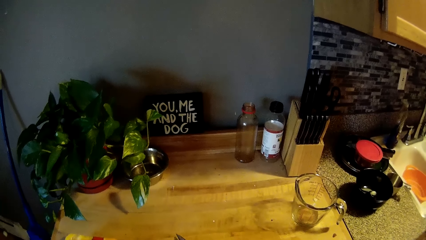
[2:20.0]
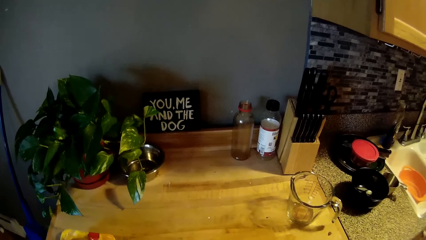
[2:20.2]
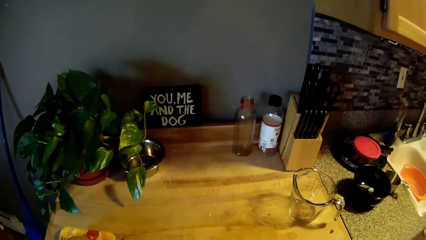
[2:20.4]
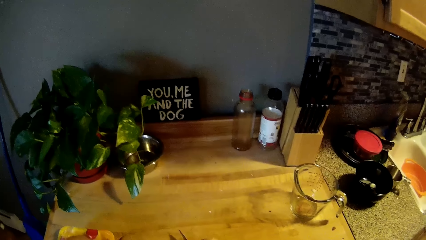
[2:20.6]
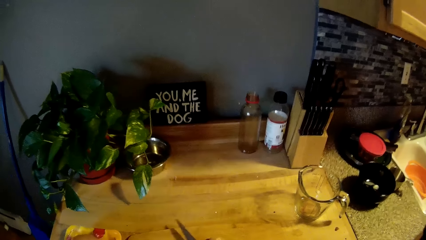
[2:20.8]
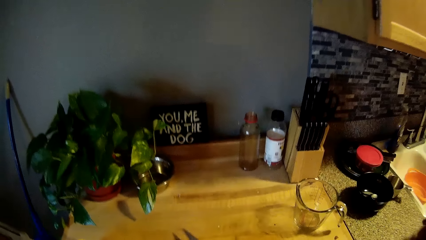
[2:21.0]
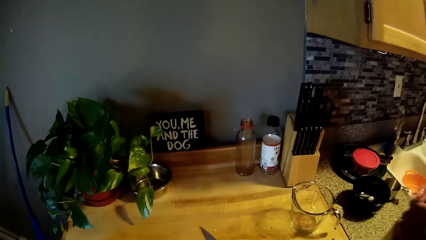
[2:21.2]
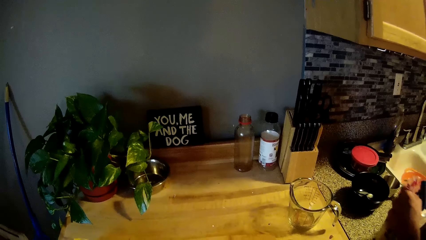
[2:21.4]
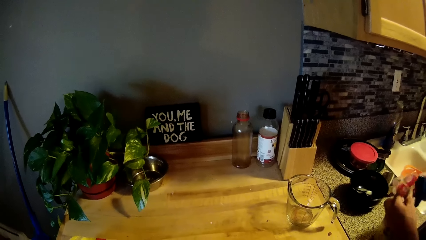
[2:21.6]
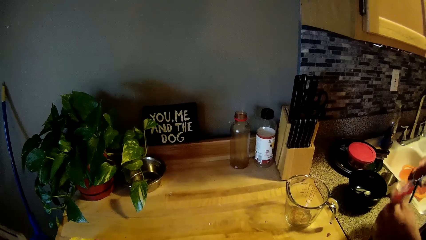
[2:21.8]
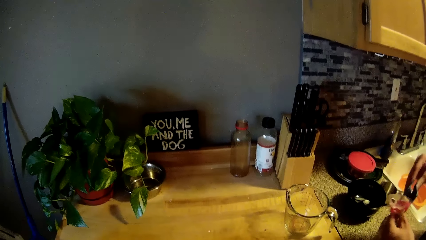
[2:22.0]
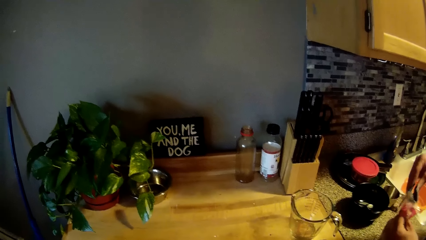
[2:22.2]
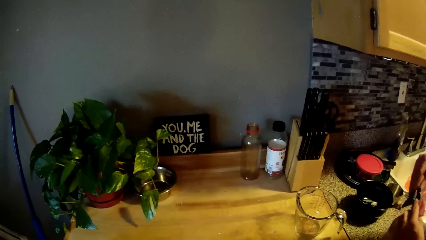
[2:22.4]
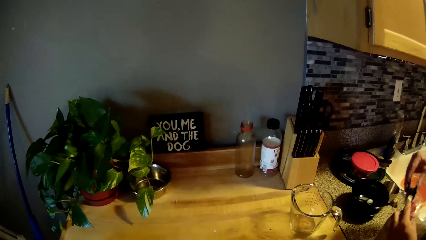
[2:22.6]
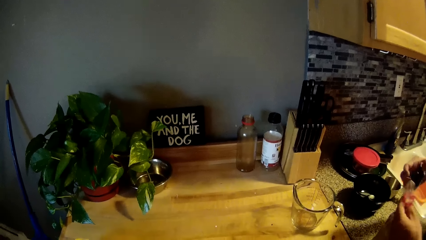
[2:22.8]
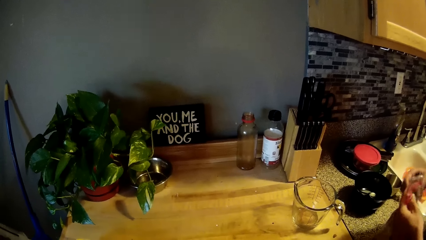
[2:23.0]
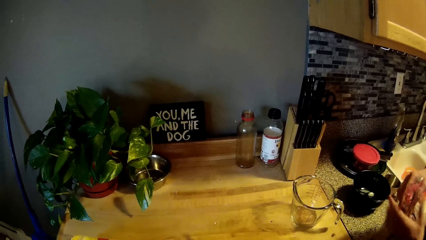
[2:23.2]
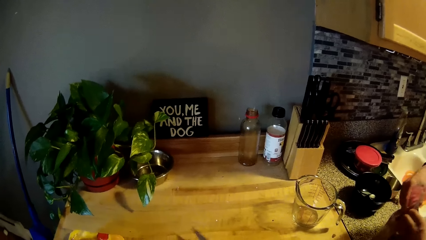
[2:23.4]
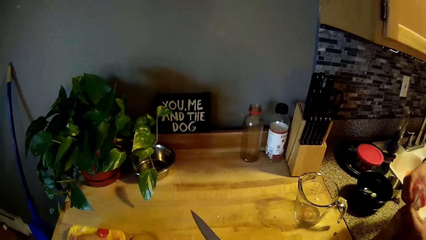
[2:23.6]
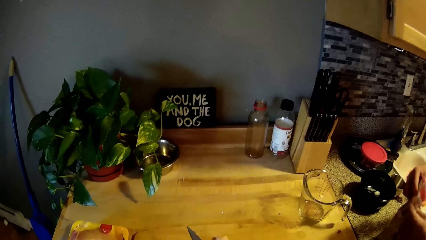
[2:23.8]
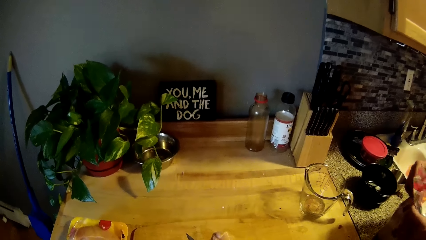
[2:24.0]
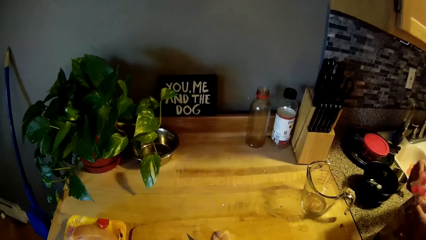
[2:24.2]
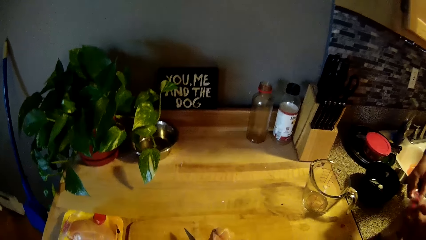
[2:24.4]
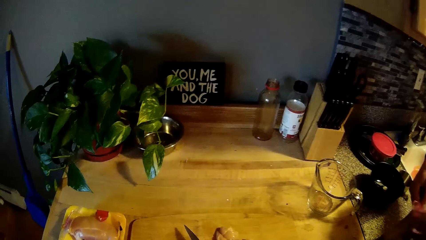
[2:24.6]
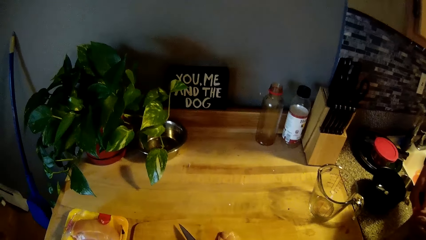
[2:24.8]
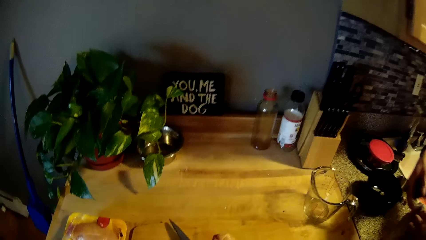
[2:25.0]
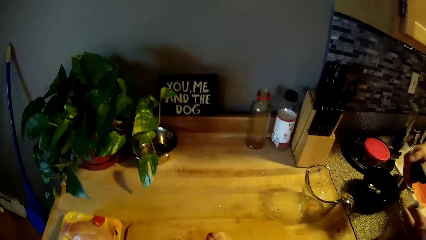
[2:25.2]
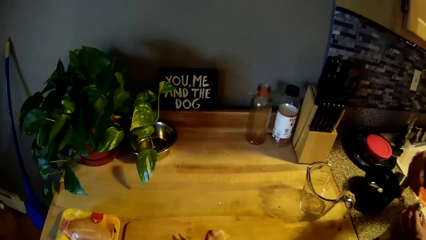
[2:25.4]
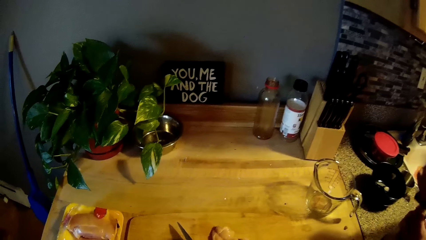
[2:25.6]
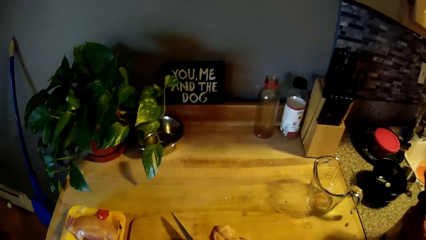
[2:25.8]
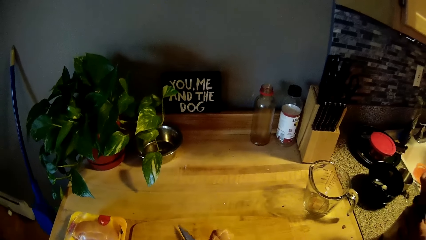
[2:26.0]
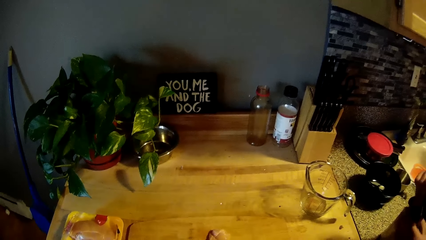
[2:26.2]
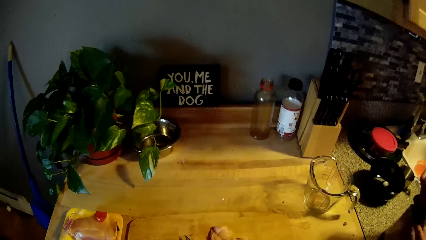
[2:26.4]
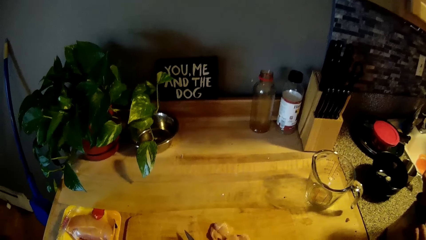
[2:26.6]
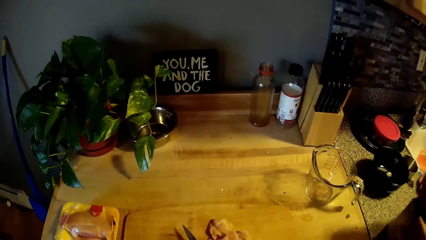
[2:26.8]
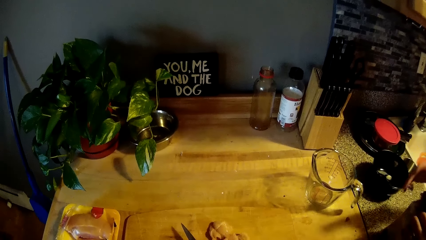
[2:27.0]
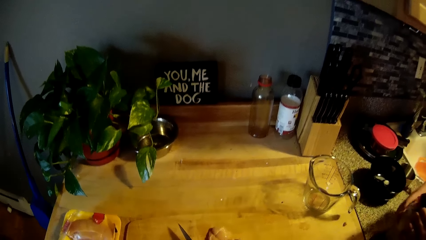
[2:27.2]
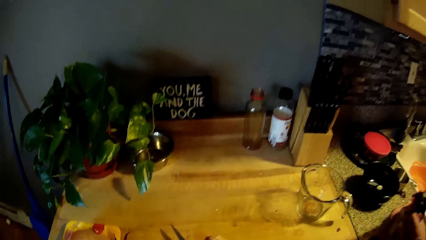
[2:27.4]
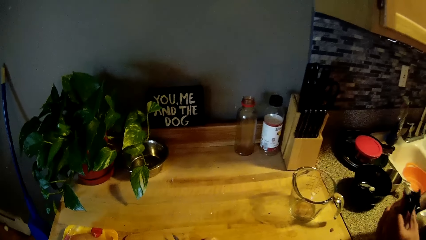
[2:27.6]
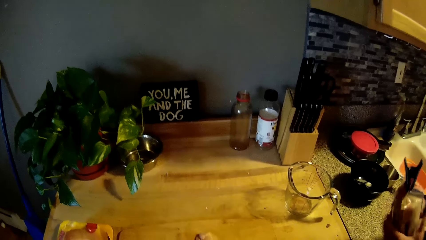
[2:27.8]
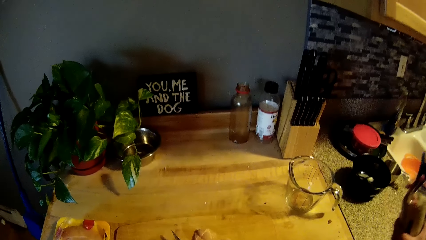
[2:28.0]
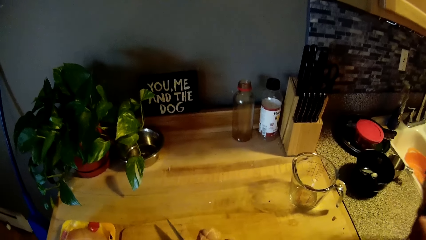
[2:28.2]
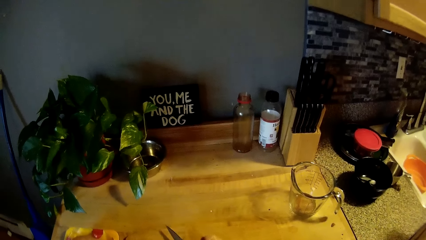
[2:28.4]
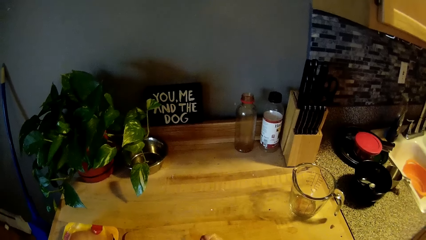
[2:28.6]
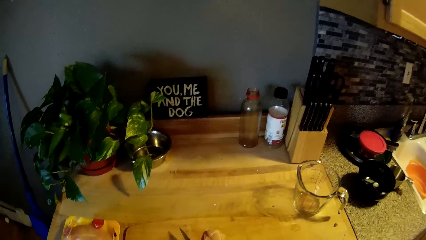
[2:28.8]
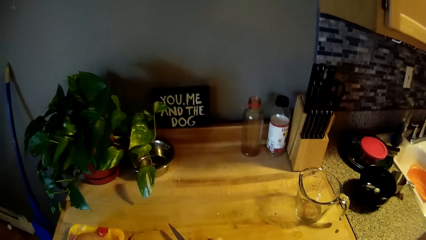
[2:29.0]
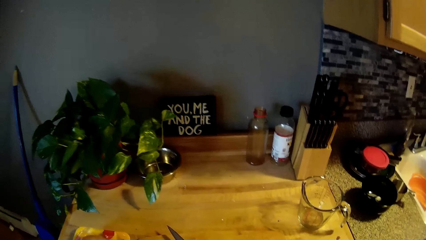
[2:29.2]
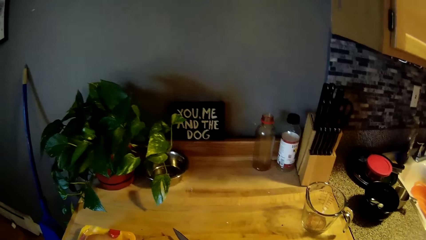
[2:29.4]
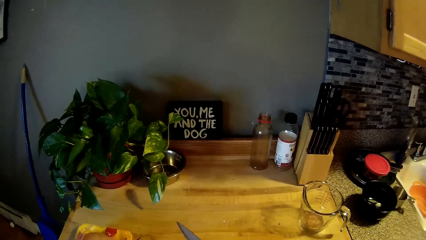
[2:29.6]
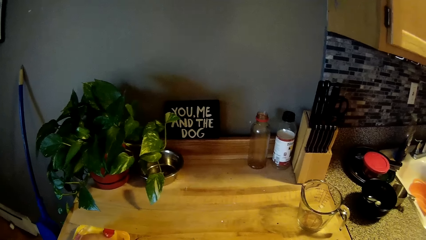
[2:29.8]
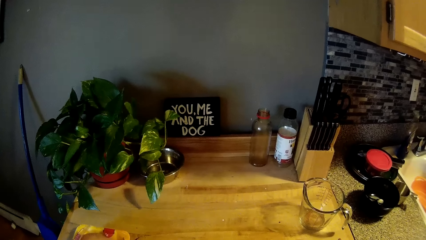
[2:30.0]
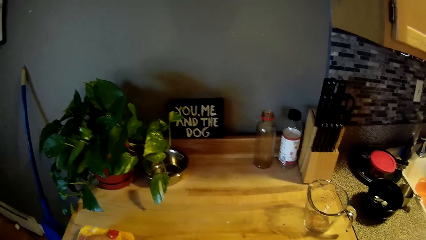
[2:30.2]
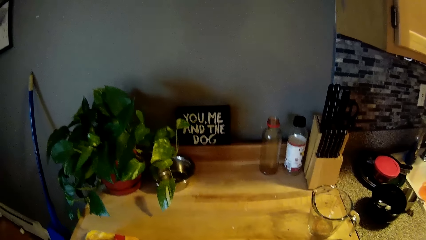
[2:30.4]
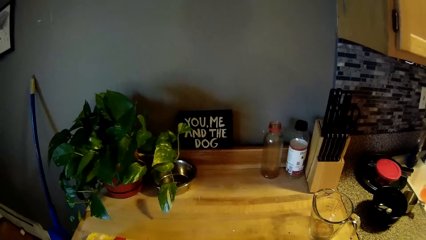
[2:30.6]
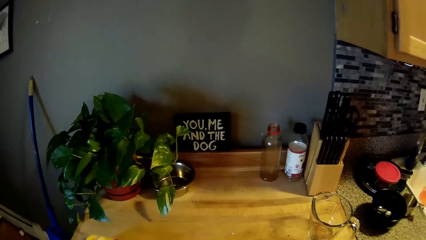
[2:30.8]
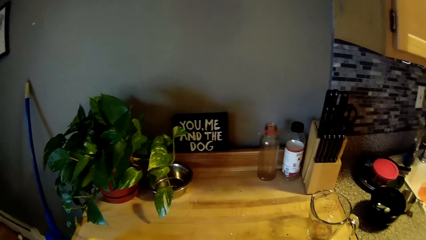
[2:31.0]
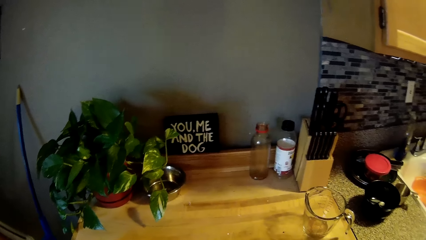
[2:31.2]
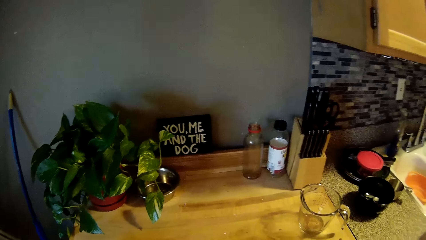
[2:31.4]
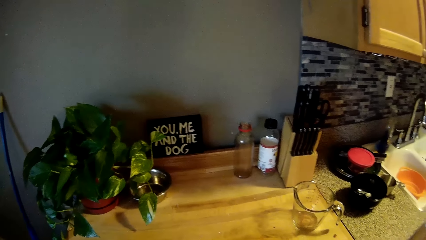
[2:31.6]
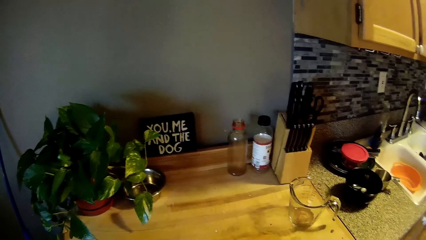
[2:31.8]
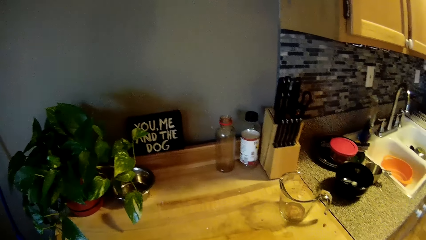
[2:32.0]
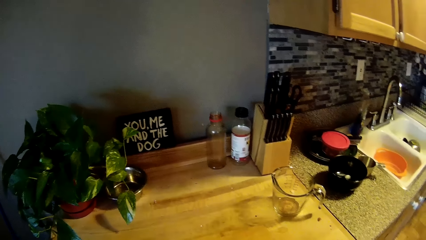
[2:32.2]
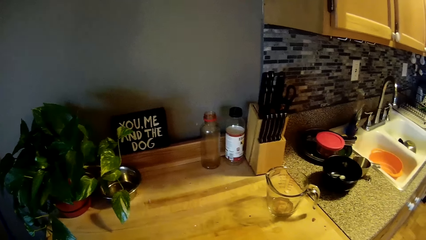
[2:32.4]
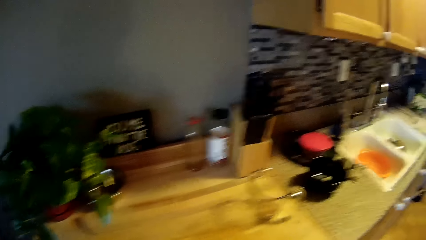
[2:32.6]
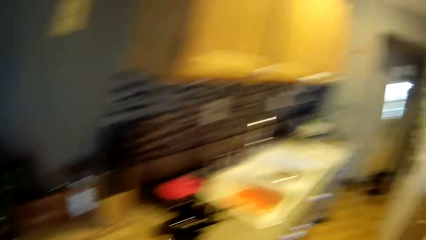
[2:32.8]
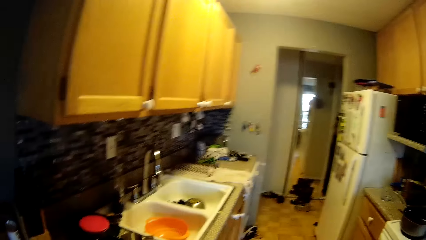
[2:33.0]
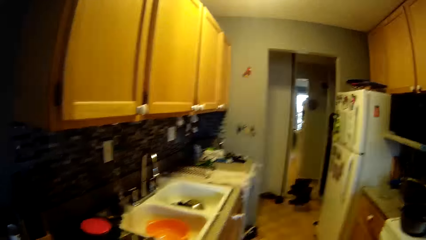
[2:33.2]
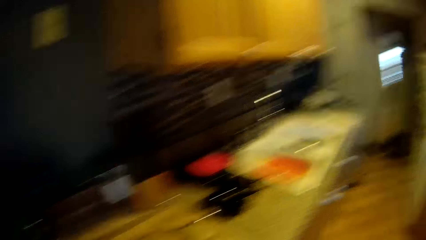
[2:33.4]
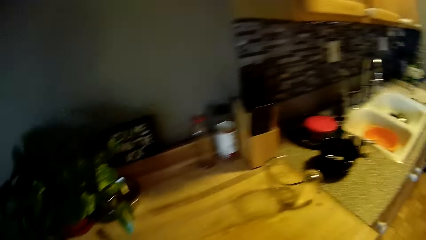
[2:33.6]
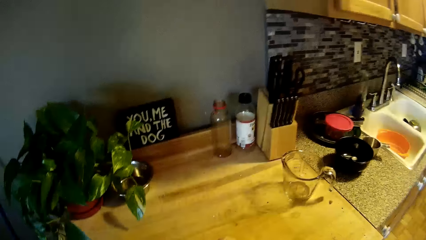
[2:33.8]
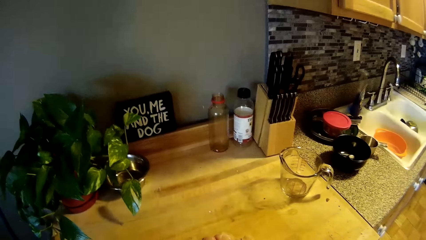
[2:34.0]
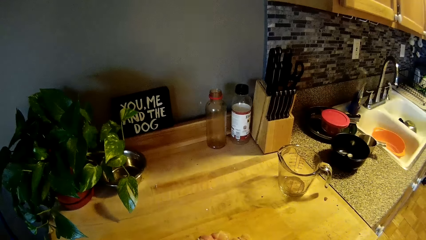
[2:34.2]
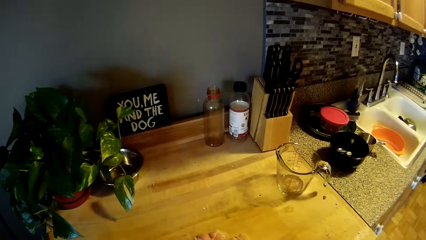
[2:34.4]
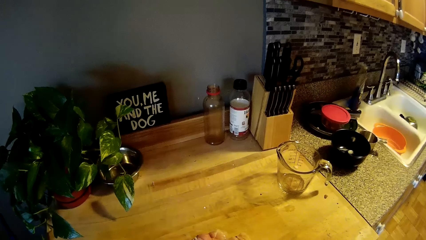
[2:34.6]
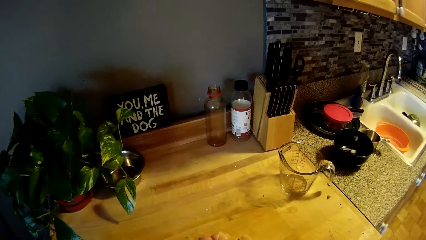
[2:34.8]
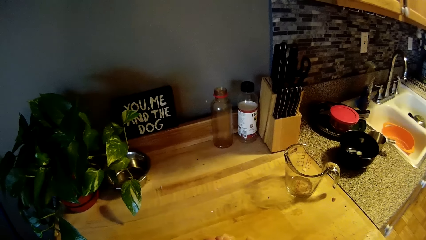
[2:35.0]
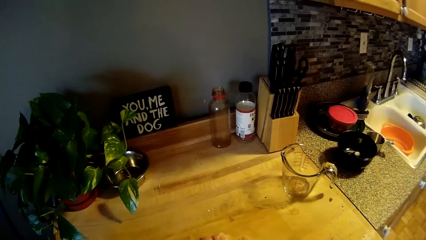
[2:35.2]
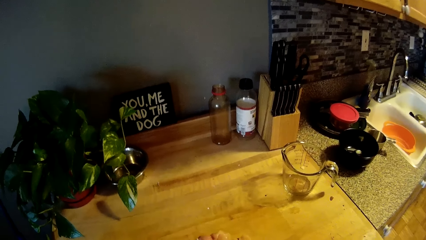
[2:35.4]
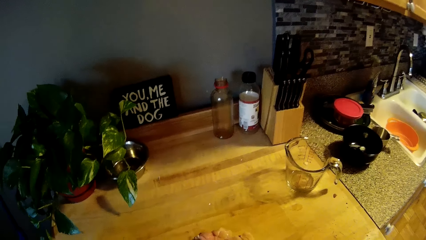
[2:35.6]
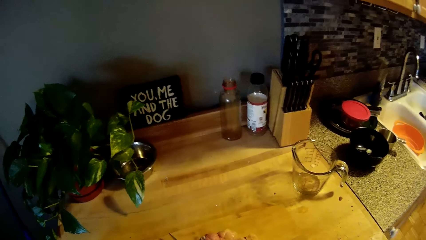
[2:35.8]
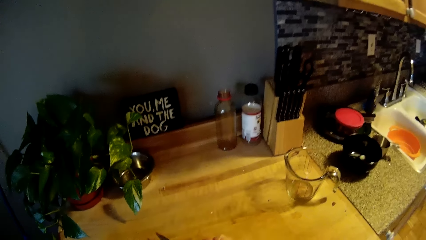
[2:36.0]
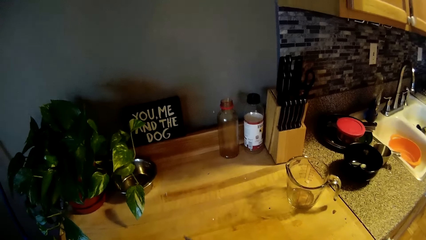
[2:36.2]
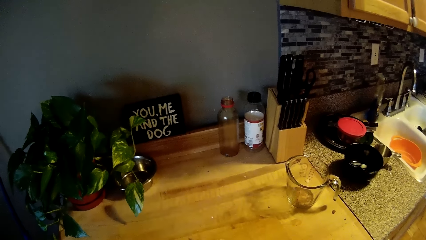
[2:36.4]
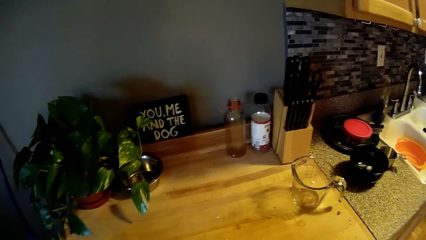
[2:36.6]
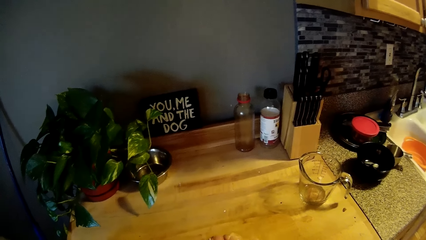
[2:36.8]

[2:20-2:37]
A man clips the nylon bag with a clipper in his right hand. The man closes a pack of rice on the sink table, puts a stopper on the pack of rice, and lifts the pack of rice from the sink table. The camera wearer looks around the sink table.
